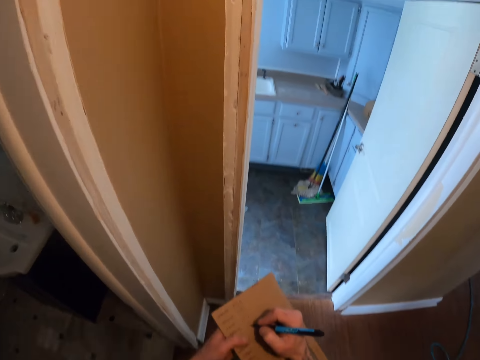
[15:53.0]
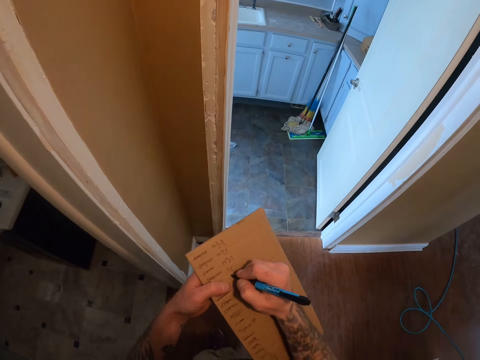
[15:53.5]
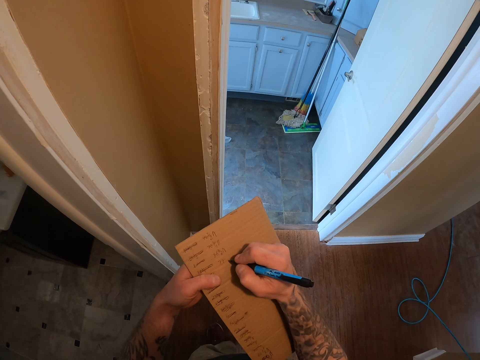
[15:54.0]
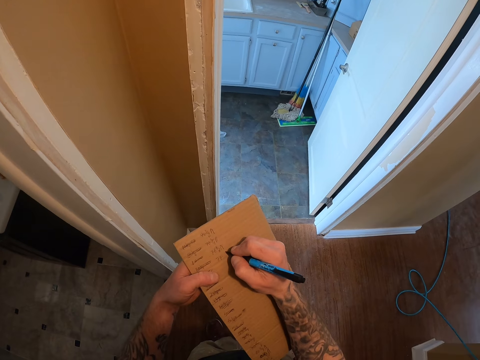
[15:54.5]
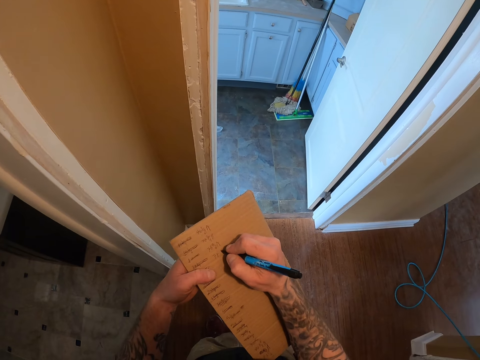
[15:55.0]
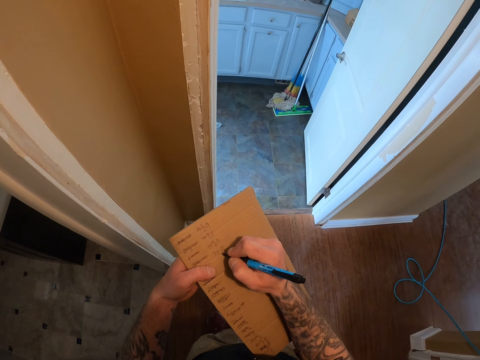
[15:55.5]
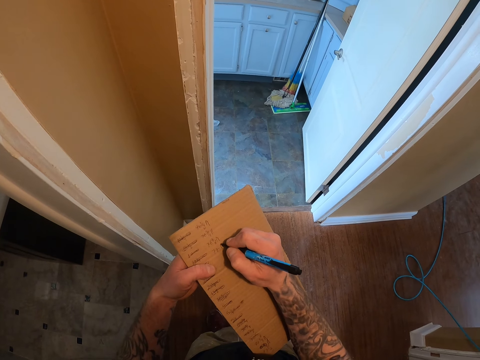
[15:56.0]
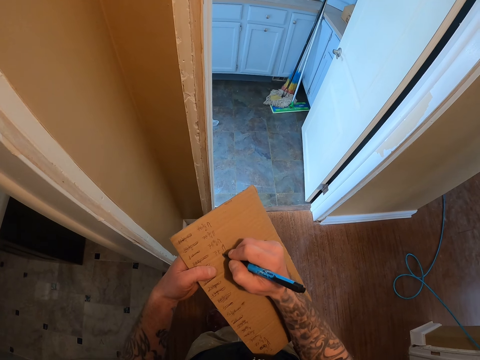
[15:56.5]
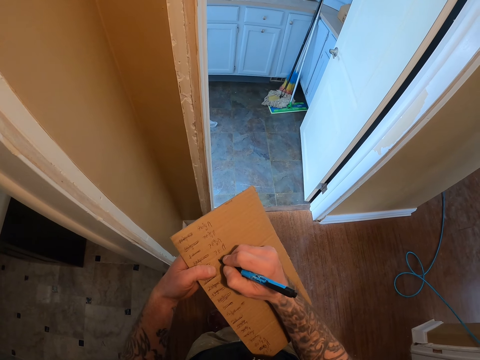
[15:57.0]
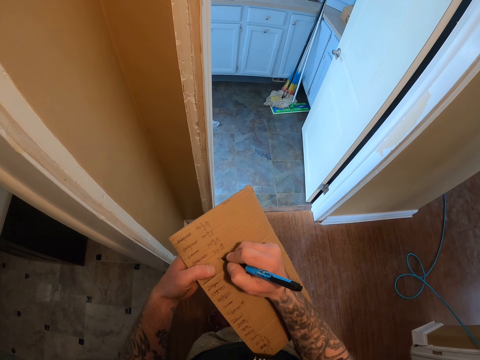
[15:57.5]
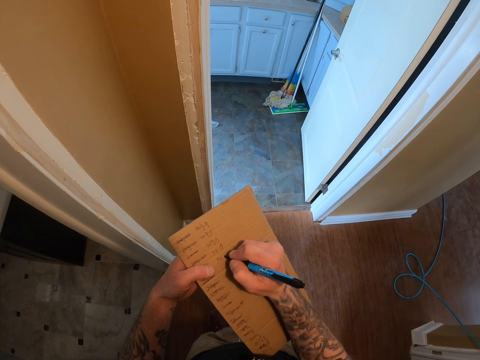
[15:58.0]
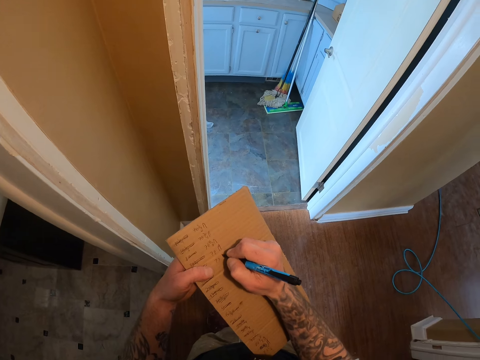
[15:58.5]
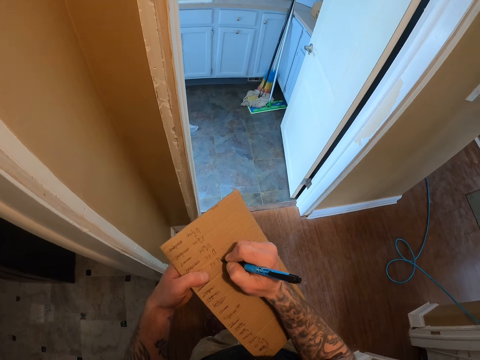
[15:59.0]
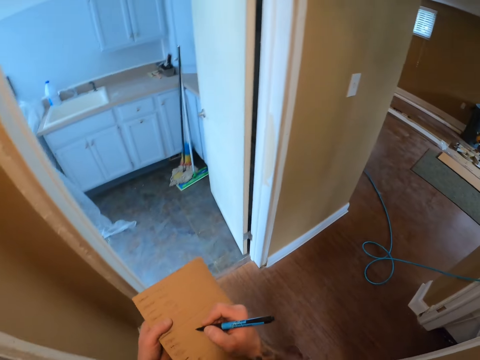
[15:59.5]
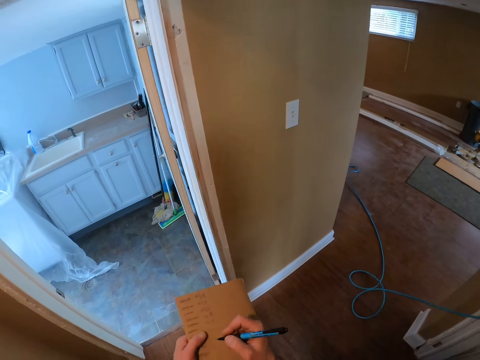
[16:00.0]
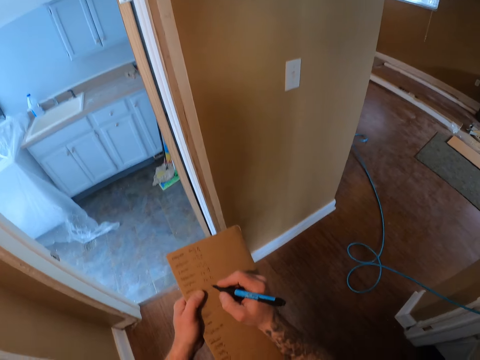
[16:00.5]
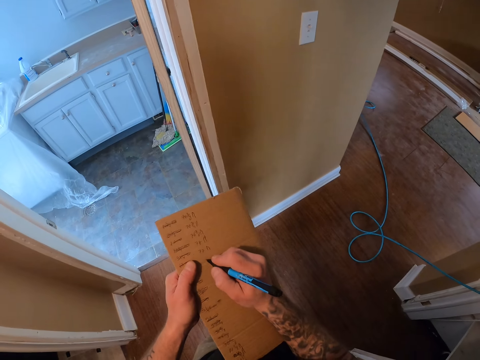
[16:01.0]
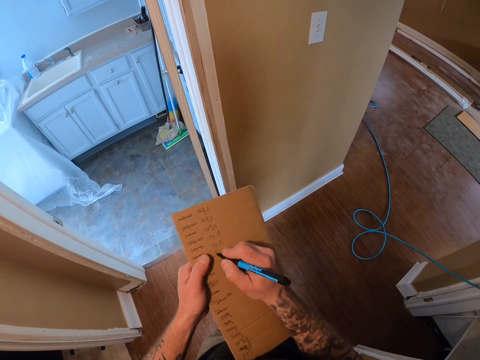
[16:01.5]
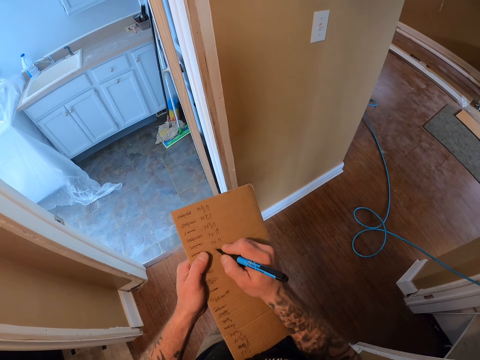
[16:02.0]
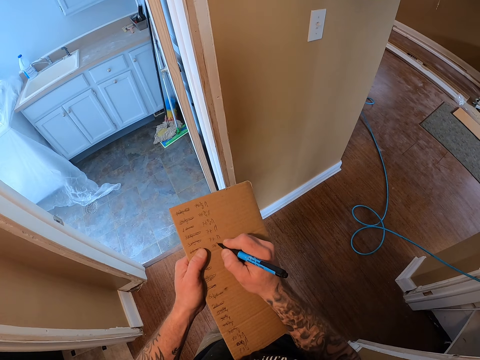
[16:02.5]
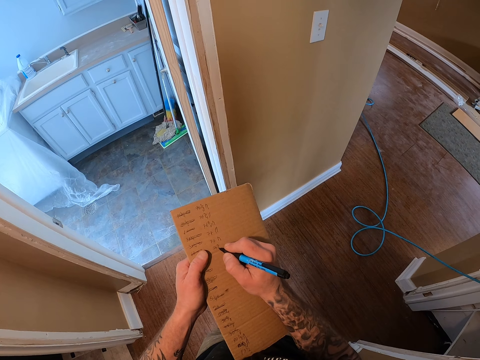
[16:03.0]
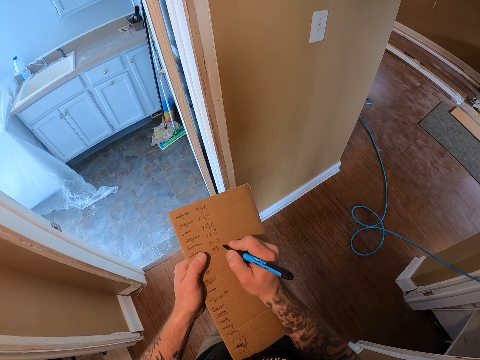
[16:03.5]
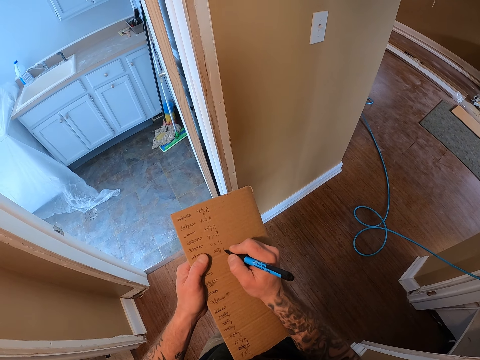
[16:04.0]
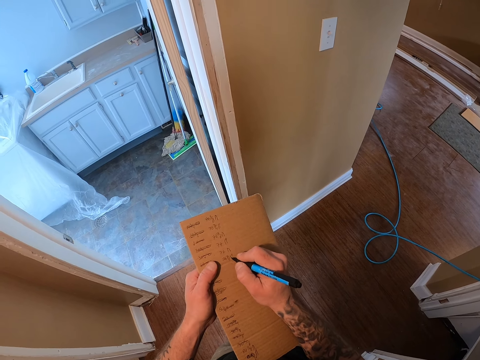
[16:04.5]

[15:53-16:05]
The camera wearer walks around the room. They write on the box with a mark pen. They walk around the room. They write on the box with a mark pen.

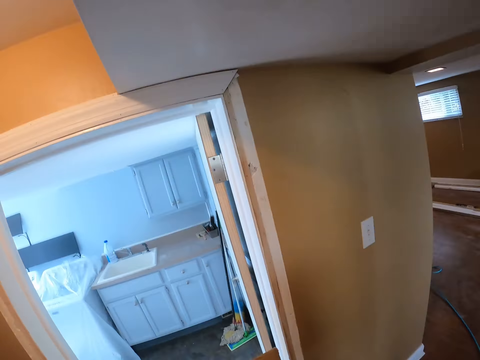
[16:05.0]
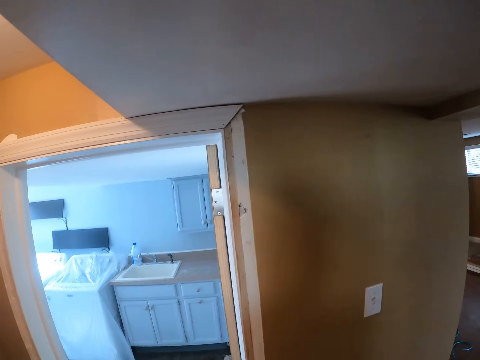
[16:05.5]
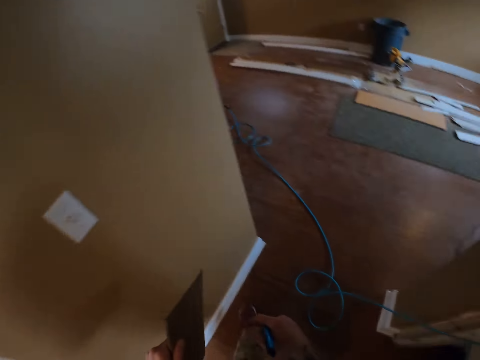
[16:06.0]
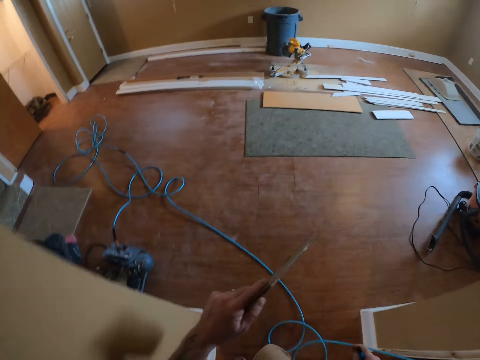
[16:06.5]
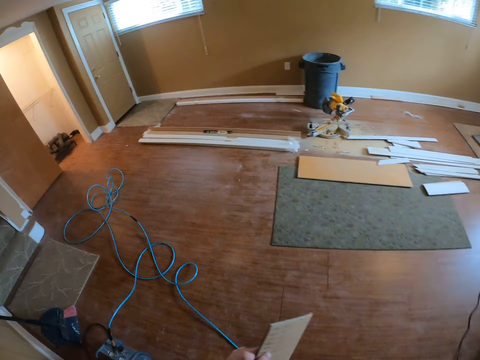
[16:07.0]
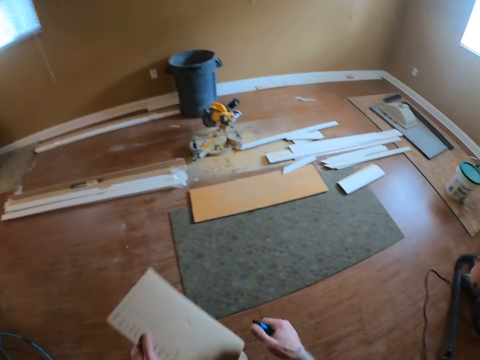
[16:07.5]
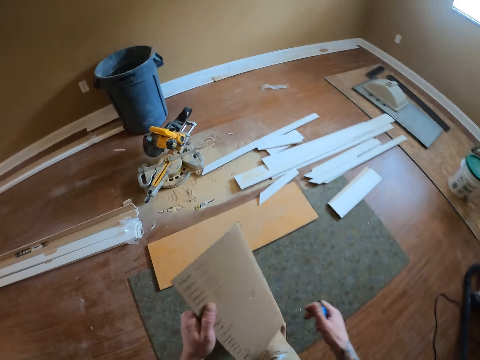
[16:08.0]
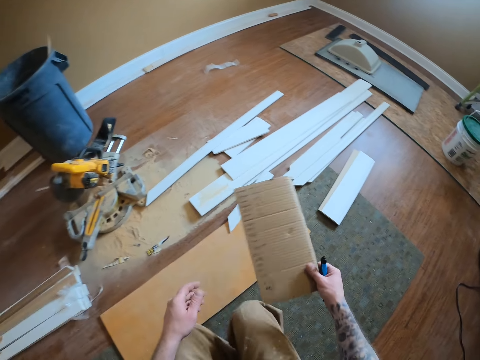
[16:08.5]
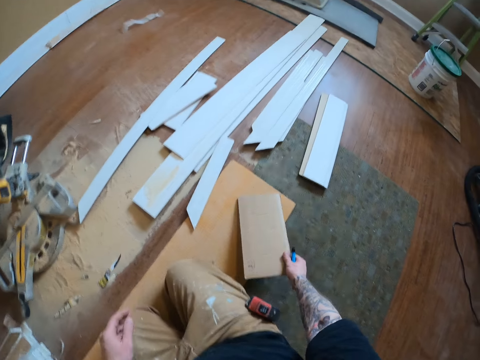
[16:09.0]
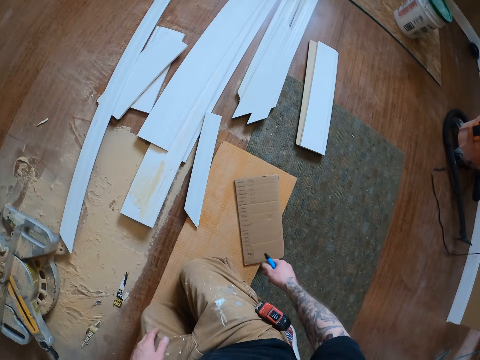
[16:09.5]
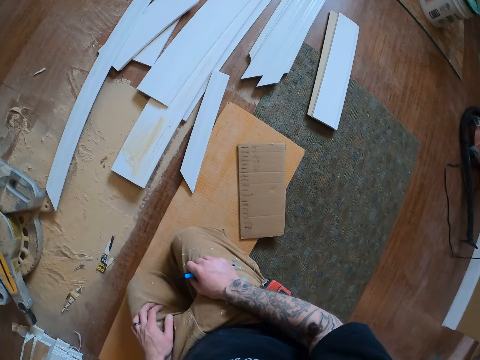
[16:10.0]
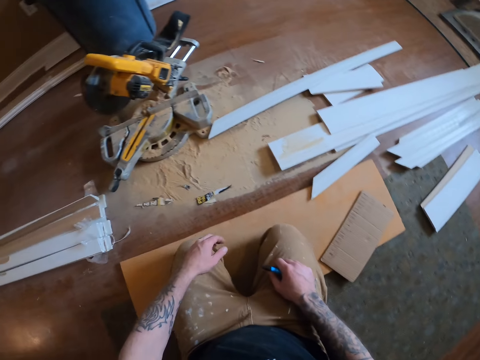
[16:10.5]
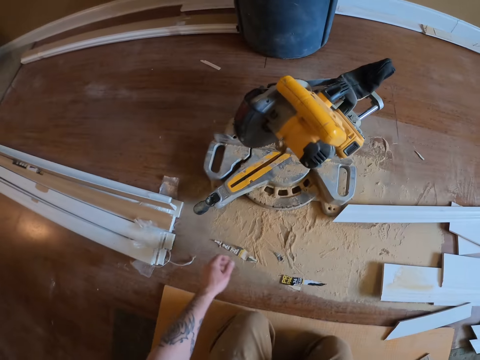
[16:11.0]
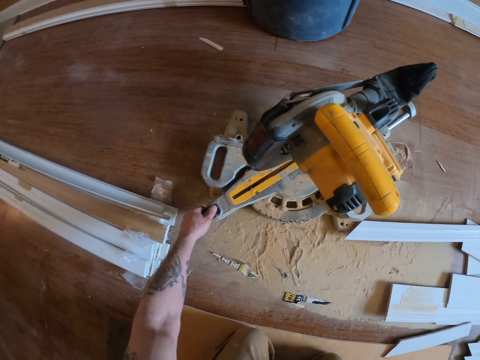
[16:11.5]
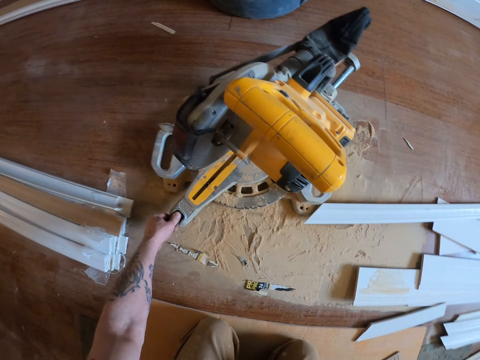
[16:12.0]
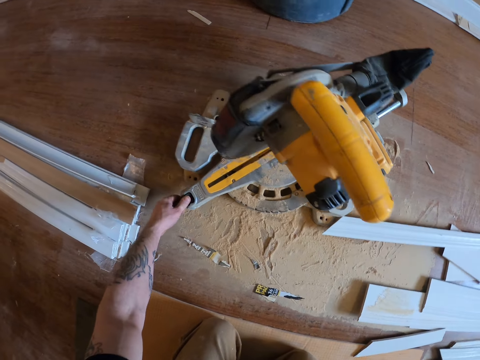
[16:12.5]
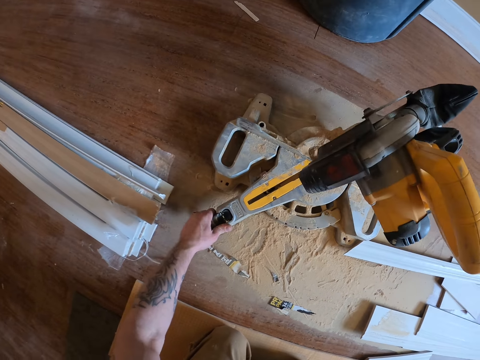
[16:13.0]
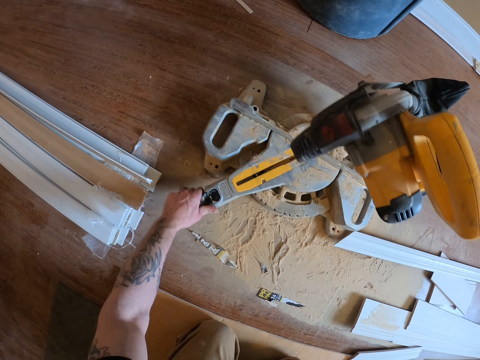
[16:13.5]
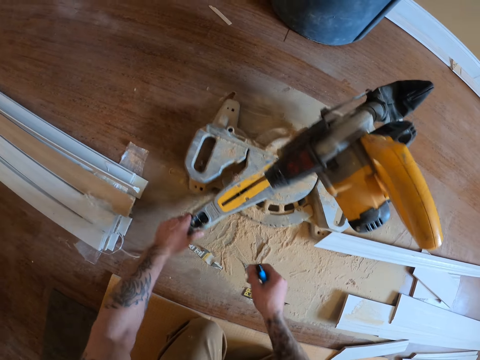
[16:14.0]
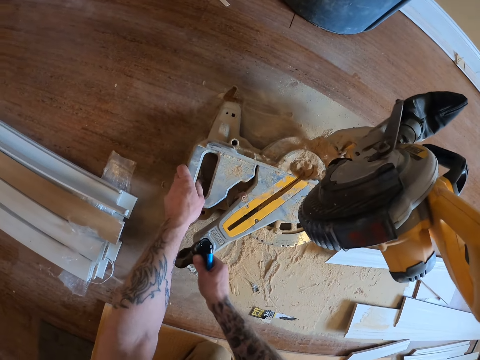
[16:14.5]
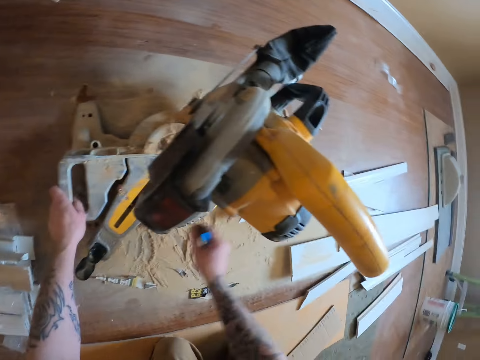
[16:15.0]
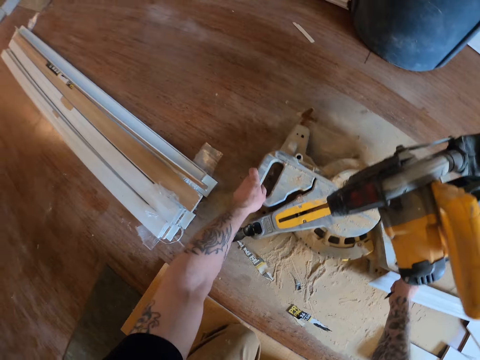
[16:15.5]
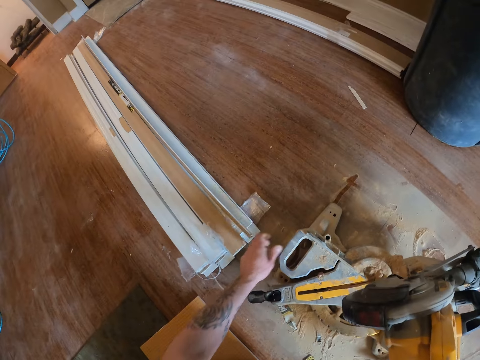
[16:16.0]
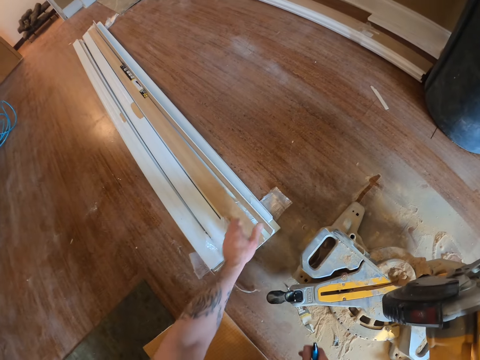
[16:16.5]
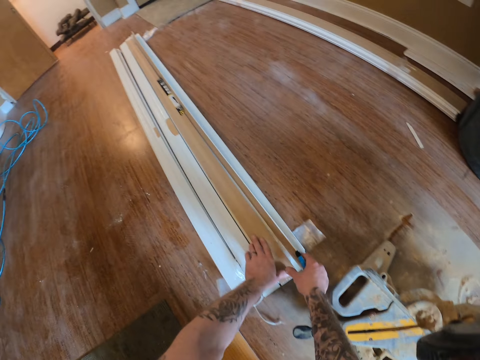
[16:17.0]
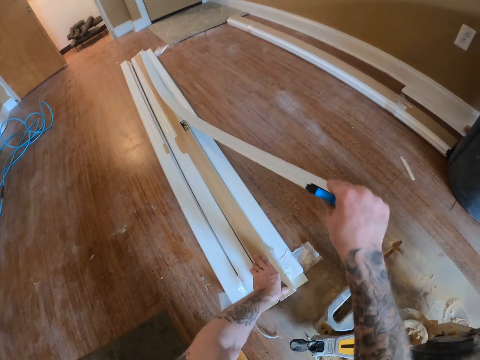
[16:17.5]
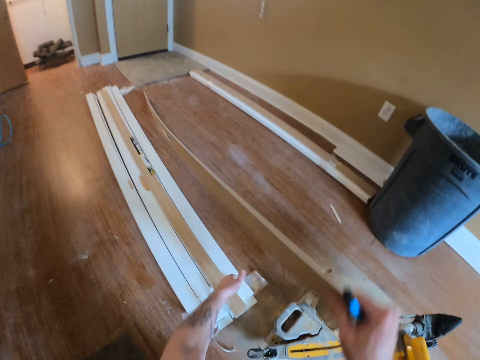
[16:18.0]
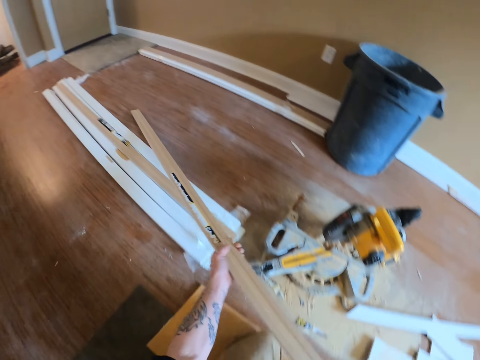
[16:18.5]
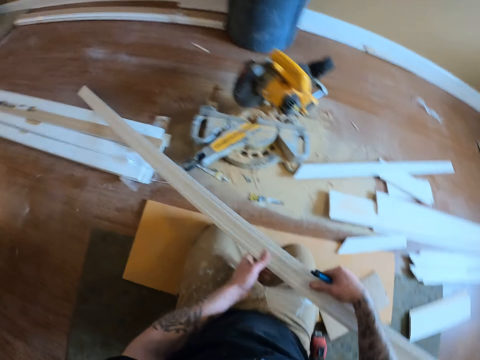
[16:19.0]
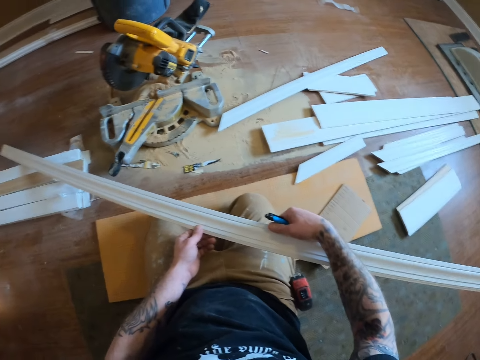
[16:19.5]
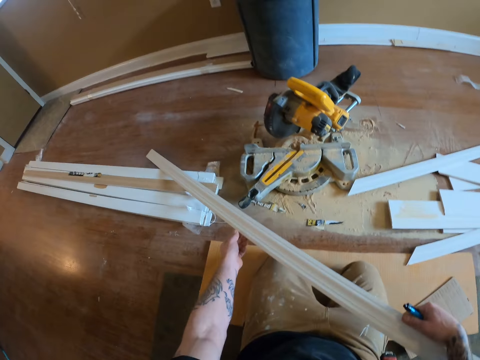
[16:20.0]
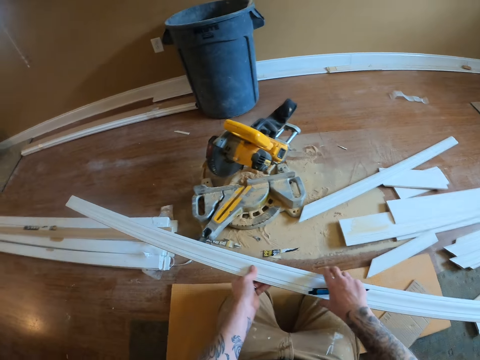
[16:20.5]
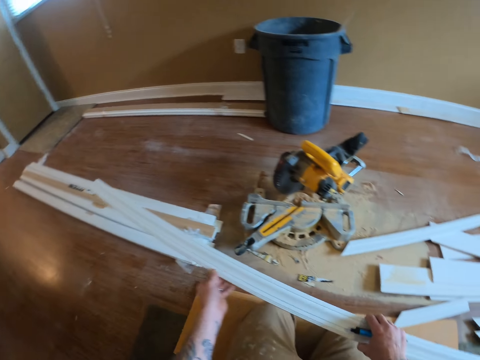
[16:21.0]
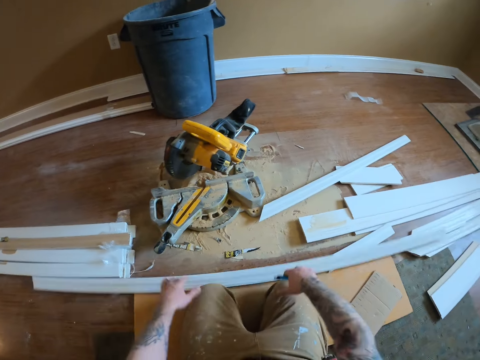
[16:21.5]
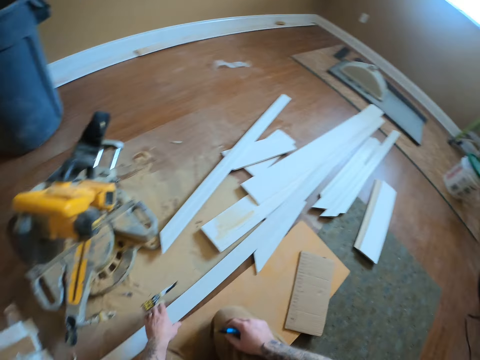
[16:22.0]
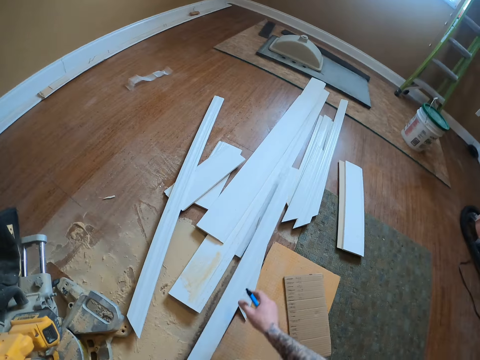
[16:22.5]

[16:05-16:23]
The camera wearer walks around the room. He holds a box with both hands, switches the box to the other hand, and kneels on a wood plank. He puts the box on the wood plank. He holds his thighs and pulls his hand off his thighs. He holds a miter saw handle. He adjusts the circular saw machine. He rotates the miter saw and pulls his hand off the handle. He holds the extension bar and holds the miter saw handle. He pulls his hand off the handle. He pulls the circular saw machine. He pulls his hand off the extension bar. He pulls a door casing or wood plank. He picks up the wood plank. He flips the door casing and holds the door casing with both hands. He looks at the wood plank. He pulls the door casing. He drops the door casing.
